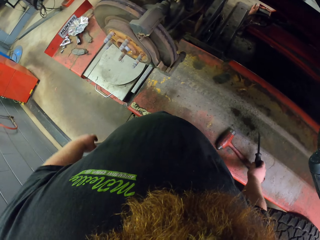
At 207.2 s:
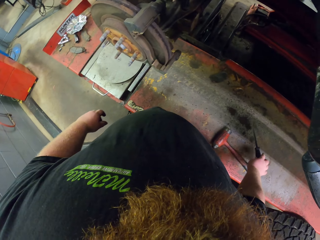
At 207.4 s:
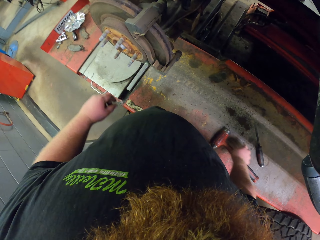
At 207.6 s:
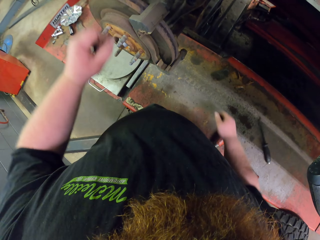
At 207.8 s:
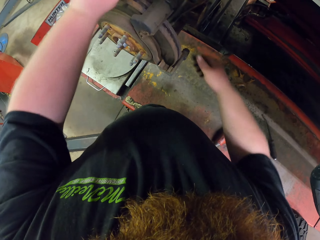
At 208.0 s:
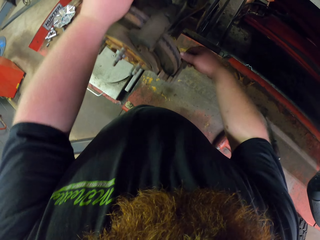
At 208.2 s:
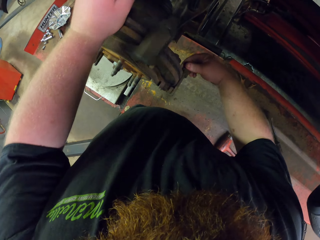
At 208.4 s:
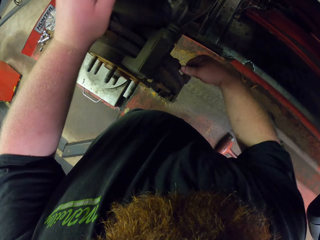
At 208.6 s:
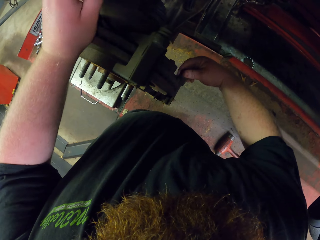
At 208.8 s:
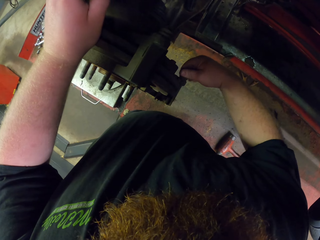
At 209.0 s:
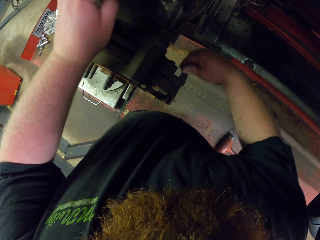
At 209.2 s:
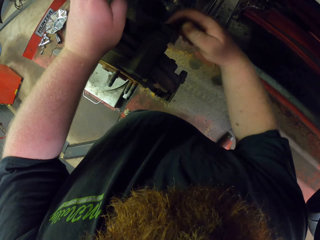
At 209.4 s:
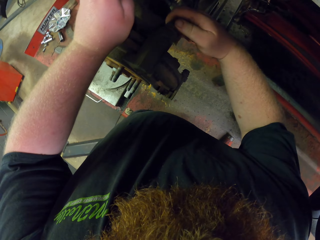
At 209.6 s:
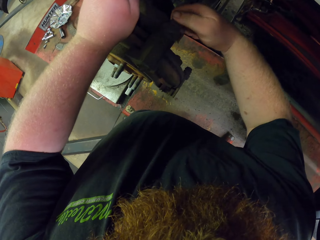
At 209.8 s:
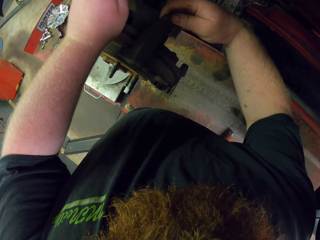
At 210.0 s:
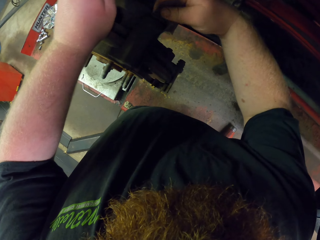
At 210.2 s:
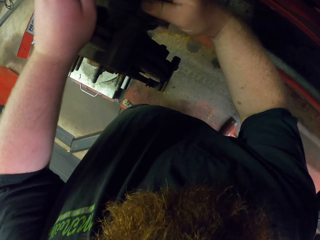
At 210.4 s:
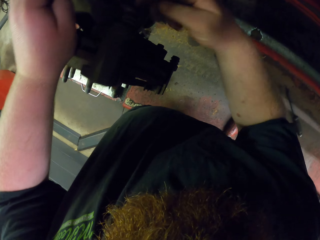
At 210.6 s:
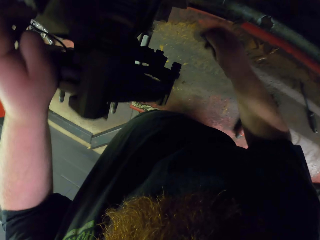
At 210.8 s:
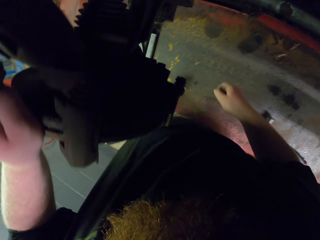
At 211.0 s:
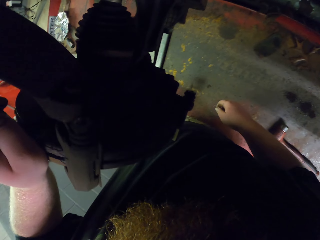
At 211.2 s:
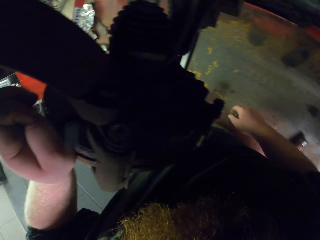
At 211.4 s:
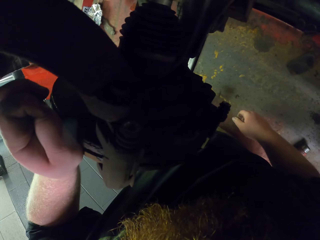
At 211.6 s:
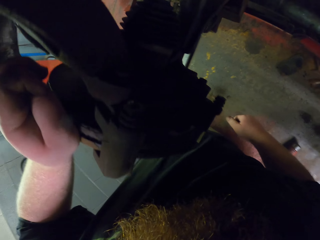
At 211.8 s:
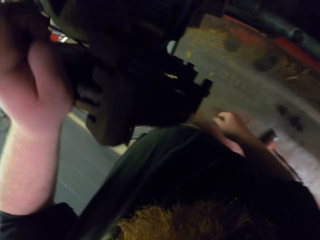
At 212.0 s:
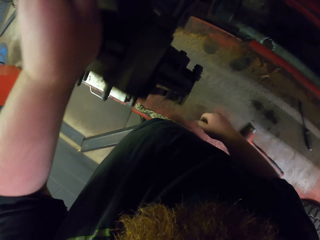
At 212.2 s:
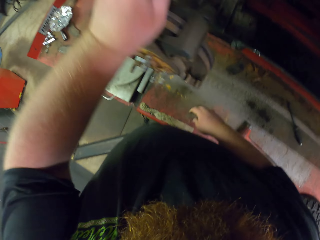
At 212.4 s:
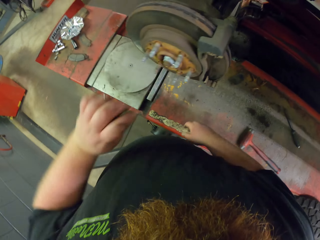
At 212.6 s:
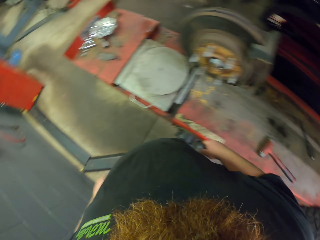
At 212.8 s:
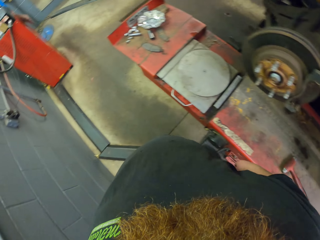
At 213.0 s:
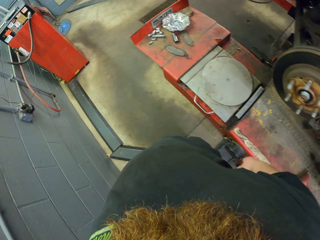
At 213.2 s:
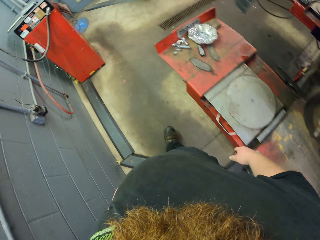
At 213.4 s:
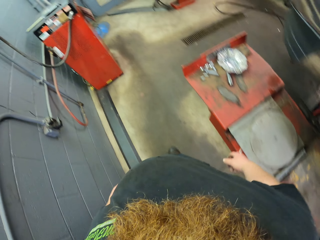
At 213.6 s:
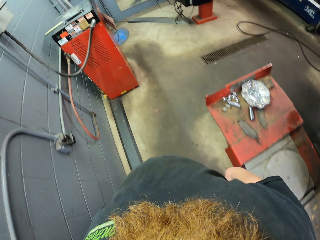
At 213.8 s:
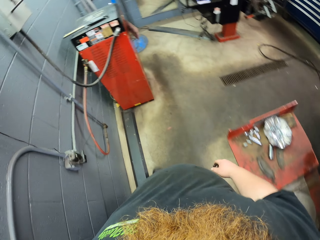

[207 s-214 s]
The camera wearer places the curved chisel on the bench. They throw the chisel on the table. They touch the bolt area. They unbolt the rim. They walk forward.

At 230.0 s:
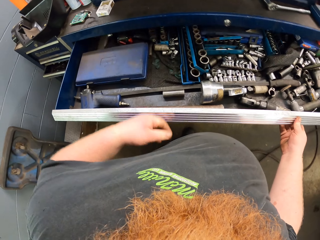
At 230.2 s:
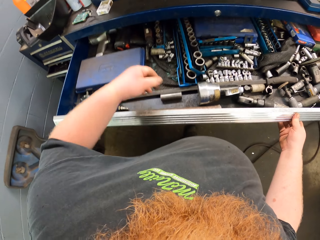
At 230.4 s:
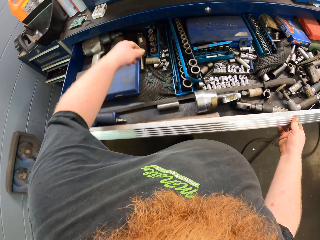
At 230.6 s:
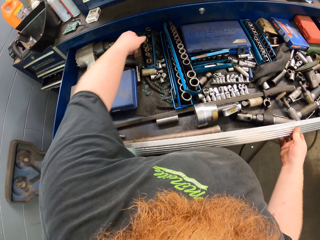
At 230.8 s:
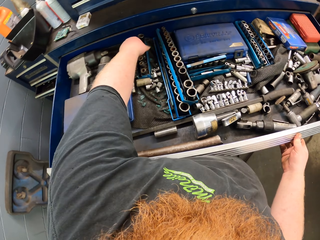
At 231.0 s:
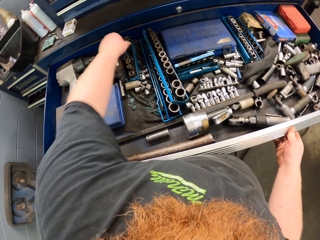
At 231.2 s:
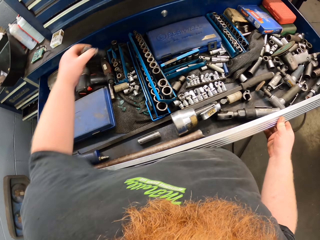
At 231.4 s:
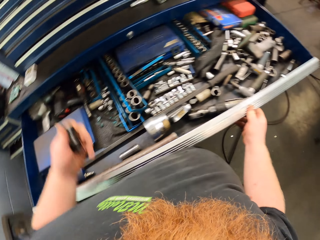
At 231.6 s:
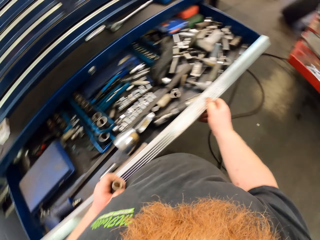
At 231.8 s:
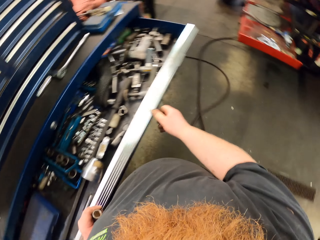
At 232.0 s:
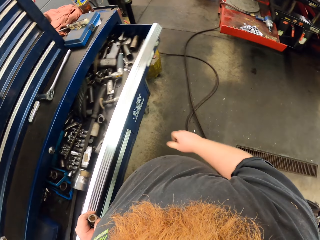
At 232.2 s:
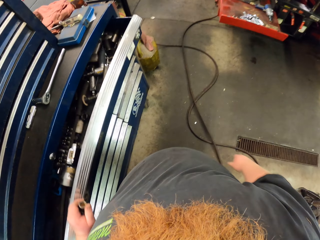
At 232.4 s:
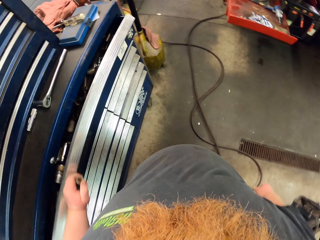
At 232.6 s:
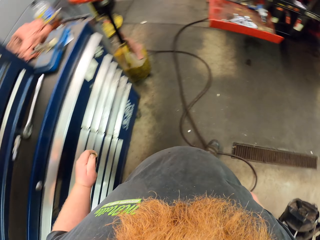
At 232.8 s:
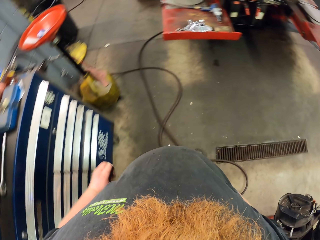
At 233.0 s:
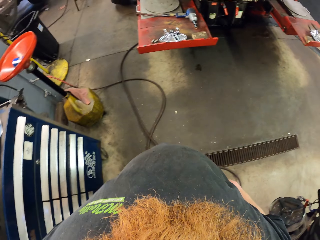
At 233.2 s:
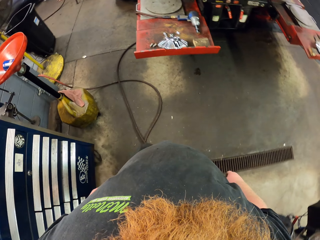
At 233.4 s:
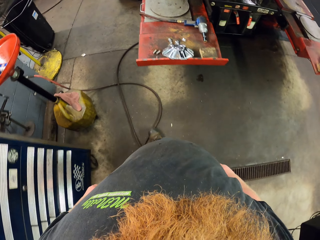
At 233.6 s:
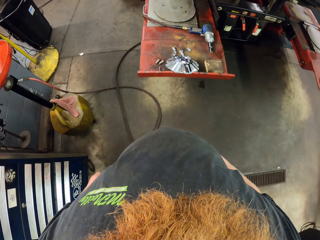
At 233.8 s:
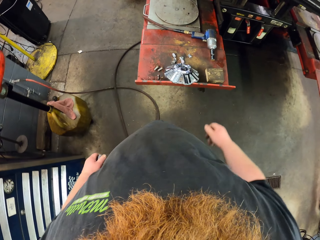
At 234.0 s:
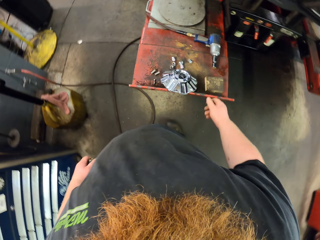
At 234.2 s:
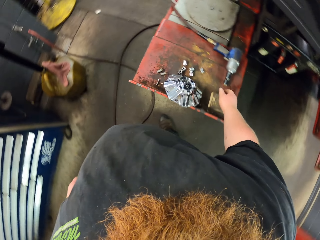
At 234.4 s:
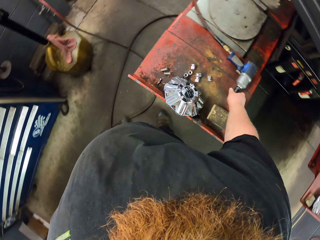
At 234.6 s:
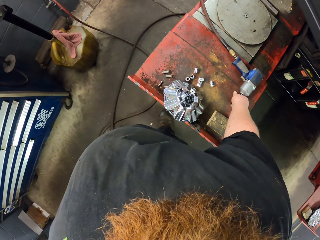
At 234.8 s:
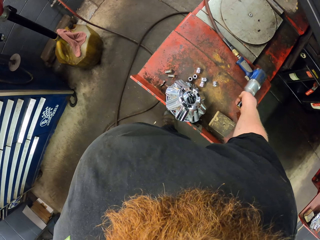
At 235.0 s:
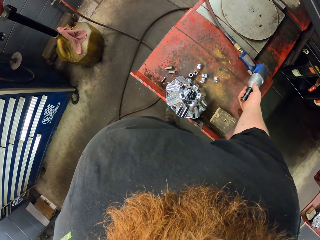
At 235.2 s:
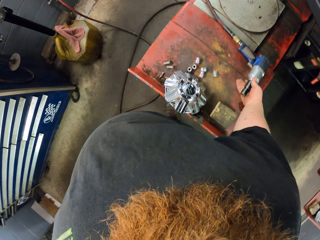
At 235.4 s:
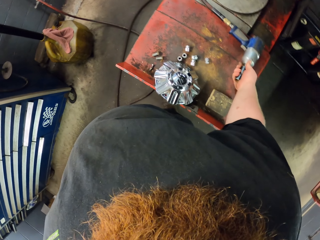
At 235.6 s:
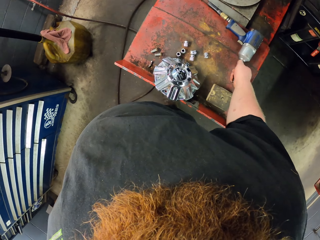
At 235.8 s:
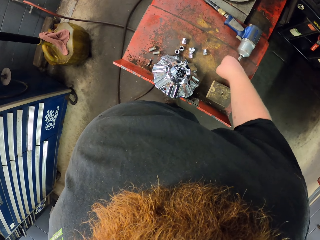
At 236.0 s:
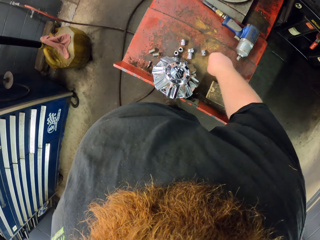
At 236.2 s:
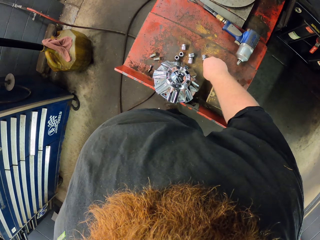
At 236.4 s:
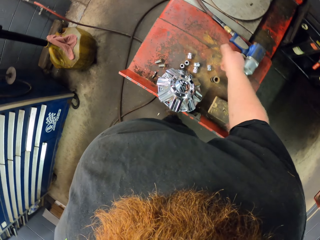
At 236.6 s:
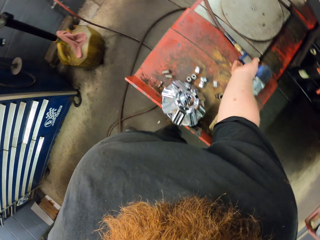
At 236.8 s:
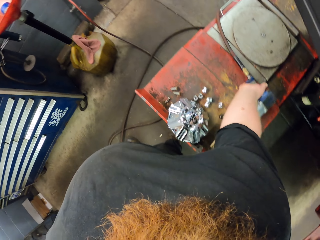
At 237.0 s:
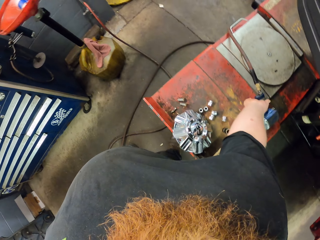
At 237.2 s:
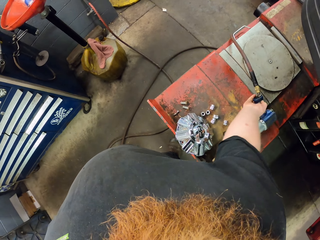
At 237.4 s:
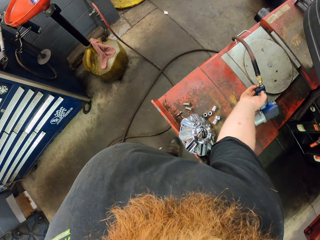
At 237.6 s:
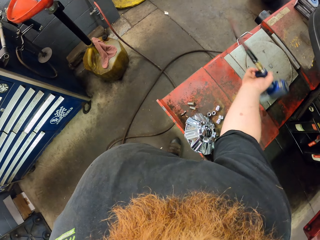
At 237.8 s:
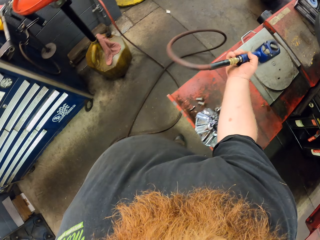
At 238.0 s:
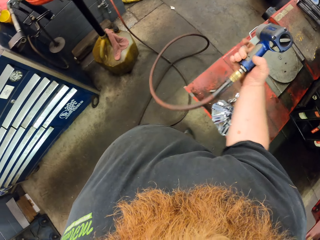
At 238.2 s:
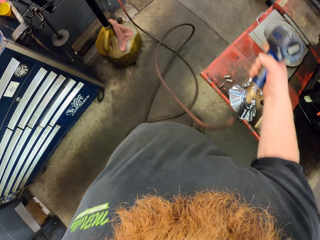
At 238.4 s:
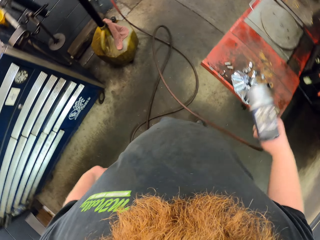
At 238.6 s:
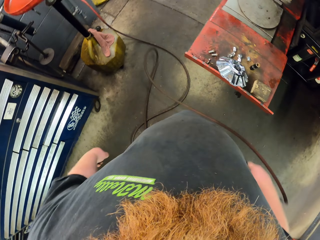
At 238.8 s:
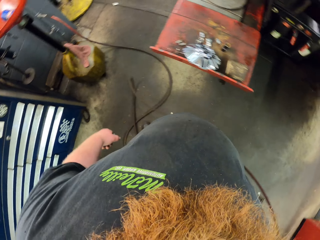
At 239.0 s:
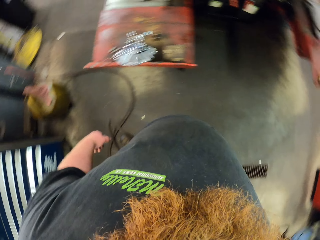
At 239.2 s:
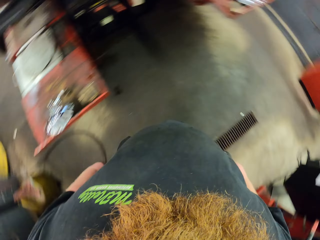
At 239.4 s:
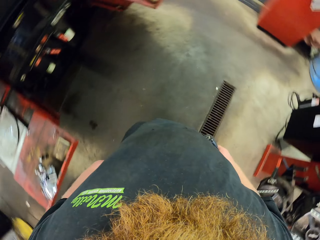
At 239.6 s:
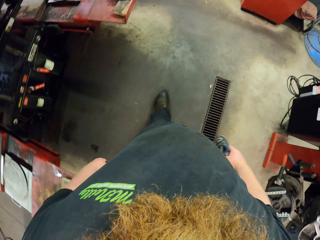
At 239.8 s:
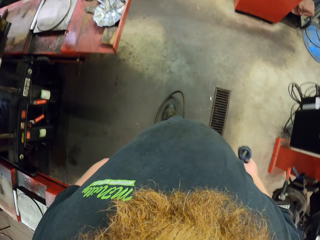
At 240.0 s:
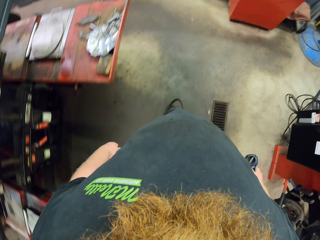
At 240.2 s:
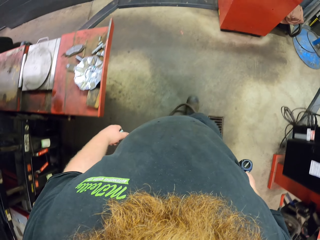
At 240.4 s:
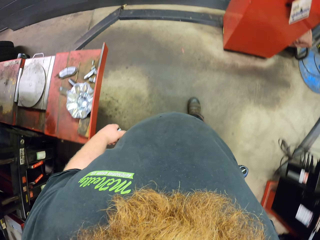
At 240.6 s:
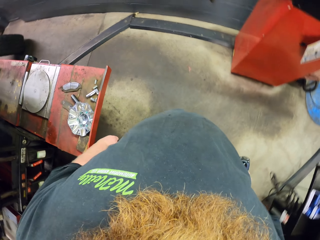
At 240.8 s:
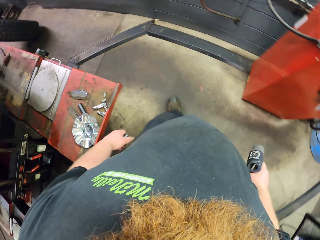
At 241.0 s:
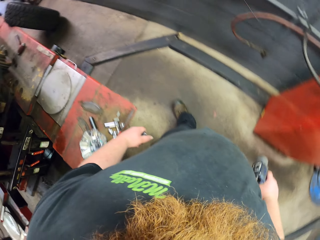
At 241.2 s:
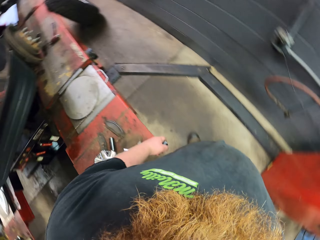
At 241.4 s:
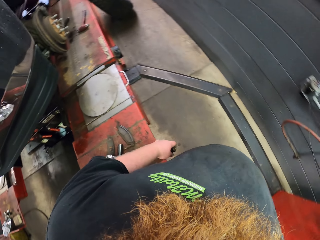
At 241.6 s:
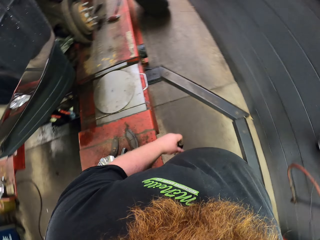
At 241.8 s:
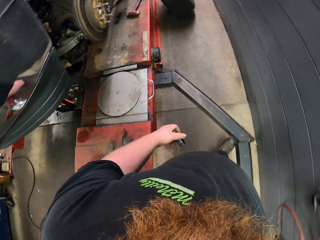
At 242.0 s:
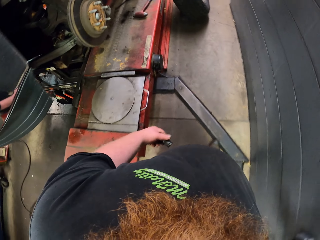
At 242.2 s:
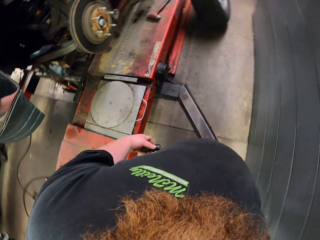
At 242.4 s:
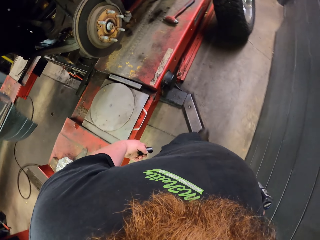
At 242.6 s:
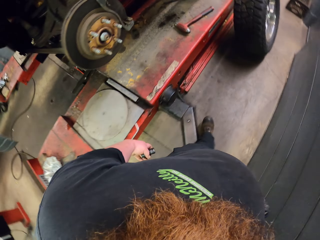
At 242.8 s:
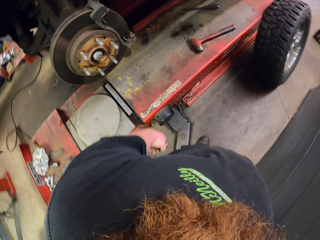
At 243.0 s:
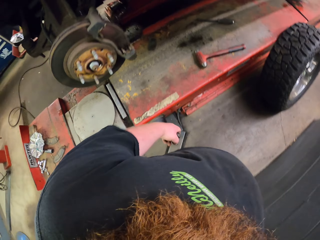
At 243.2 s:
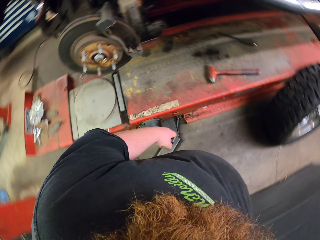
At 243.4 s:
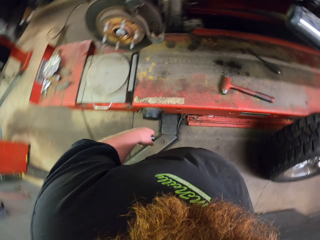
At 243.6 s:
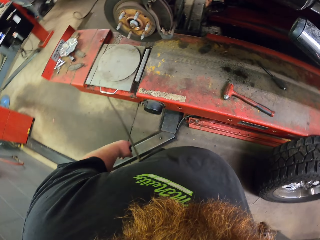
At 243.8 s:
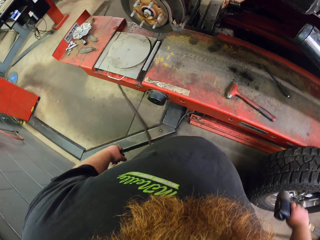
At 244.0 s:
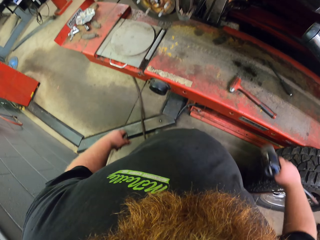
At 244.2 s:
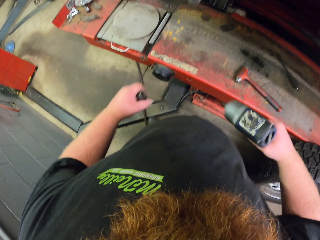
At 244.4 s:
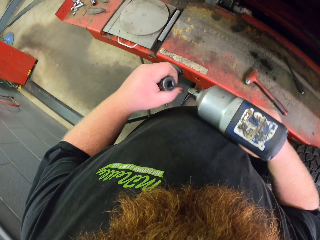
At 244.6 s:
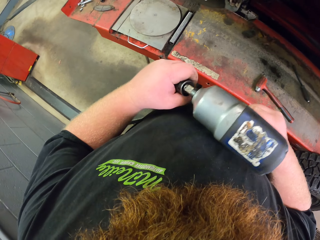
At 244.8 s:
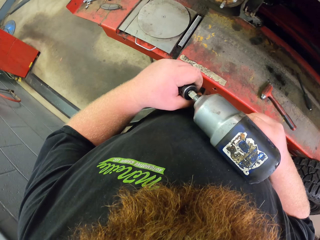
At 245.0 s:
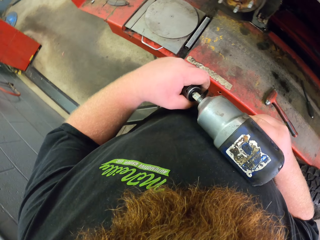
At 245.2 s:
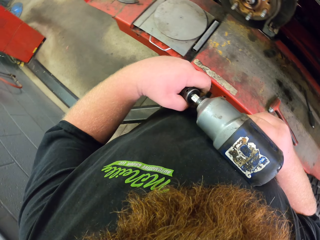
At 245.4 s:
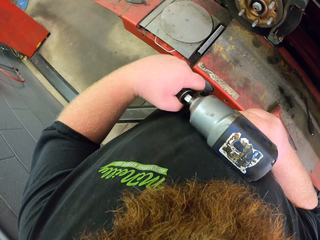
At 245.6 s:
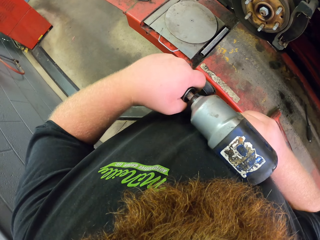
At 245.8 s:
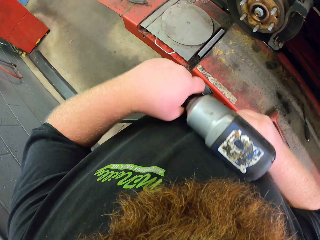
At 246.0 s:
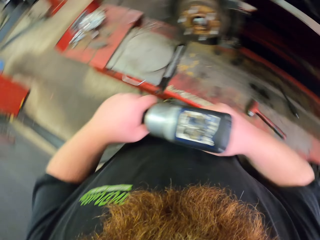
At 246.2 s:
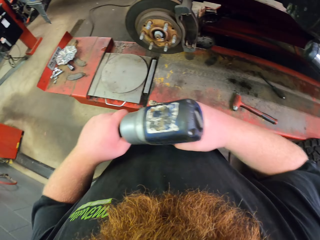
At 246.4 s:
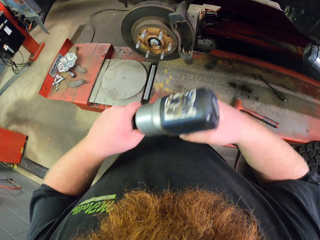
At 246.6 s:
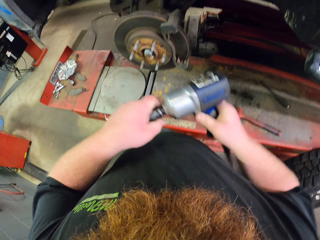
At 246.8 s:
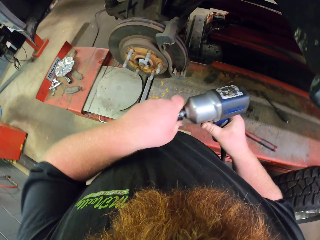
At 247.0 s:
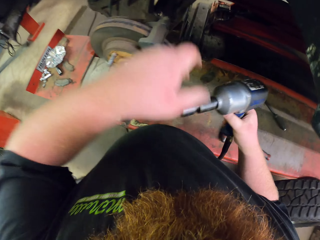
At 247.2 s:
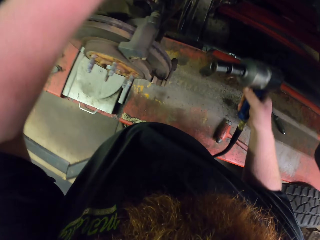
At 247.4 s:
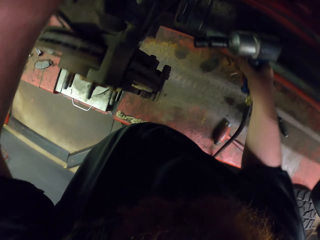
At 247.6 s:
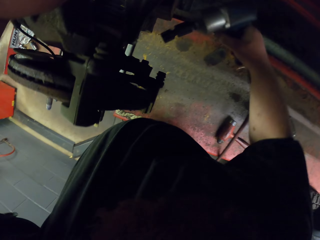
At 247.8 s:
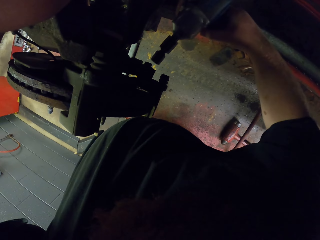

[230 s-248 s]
The camera wearer picks up a bolt from the drawer. They push the cabin drawer and close the drawer. They walk forward. They remove the front bit of the bolt gun or puller gun. They pick up the bolt gun. They walk forward, turn left and walk forward. They insert the bolts inside the bolt gun.
